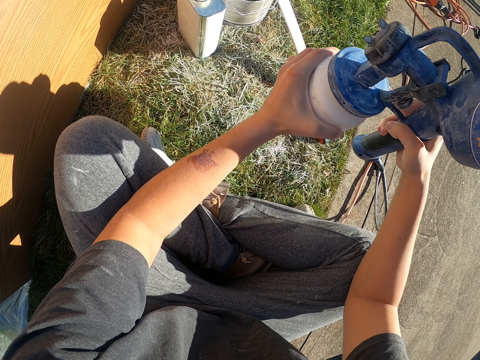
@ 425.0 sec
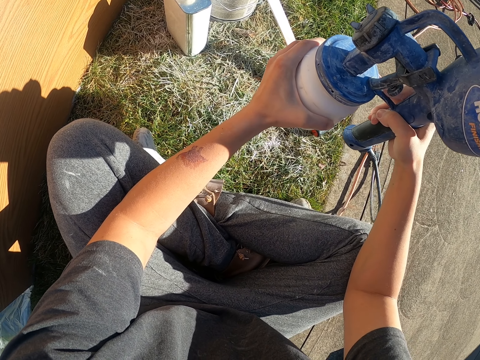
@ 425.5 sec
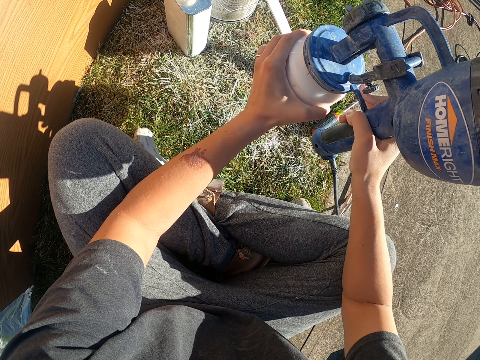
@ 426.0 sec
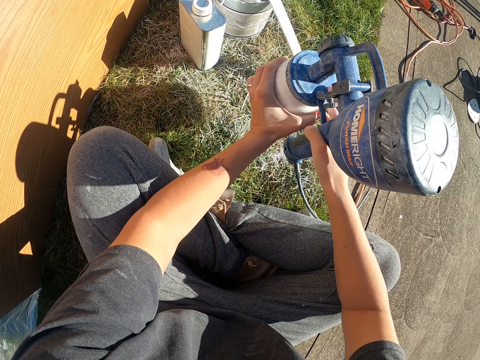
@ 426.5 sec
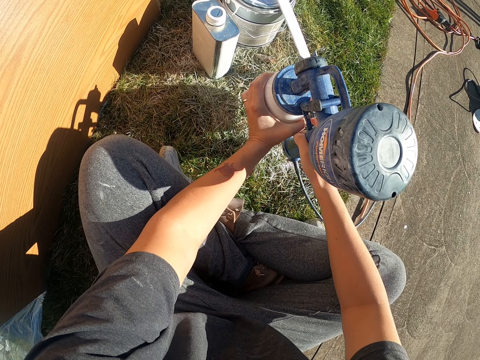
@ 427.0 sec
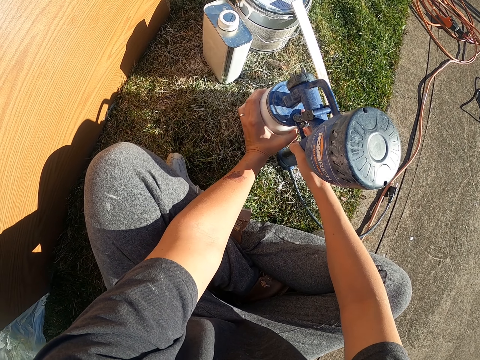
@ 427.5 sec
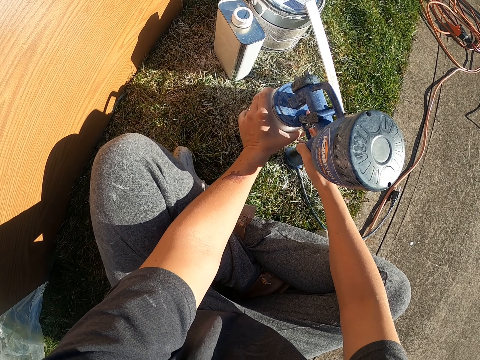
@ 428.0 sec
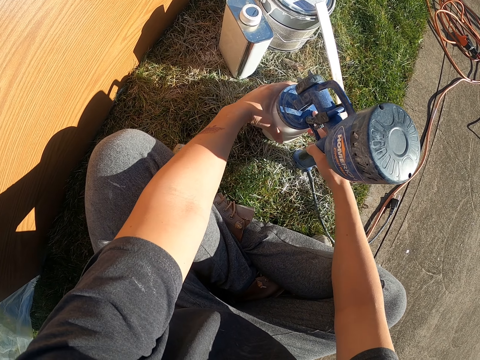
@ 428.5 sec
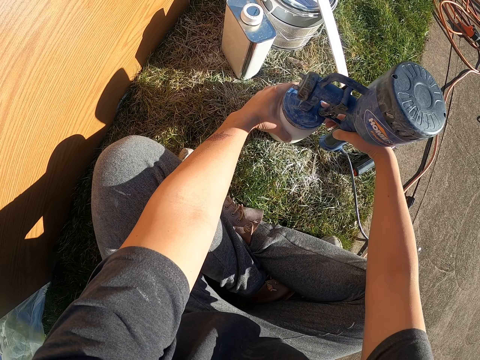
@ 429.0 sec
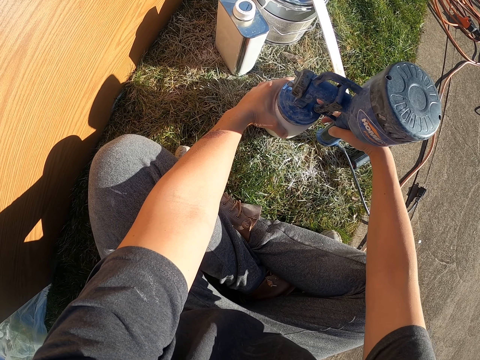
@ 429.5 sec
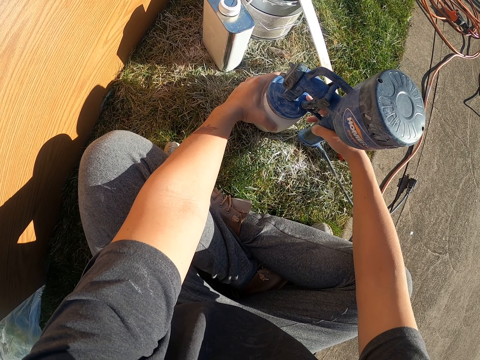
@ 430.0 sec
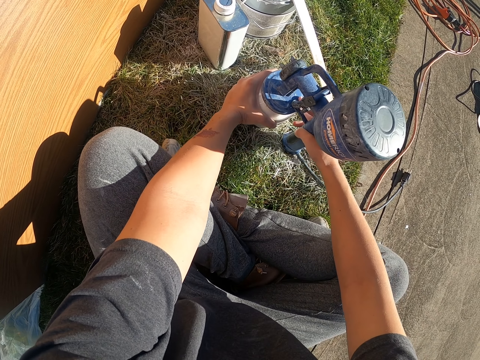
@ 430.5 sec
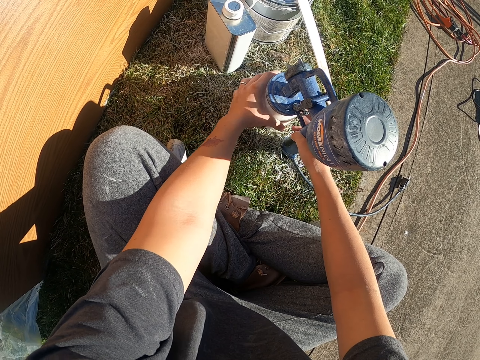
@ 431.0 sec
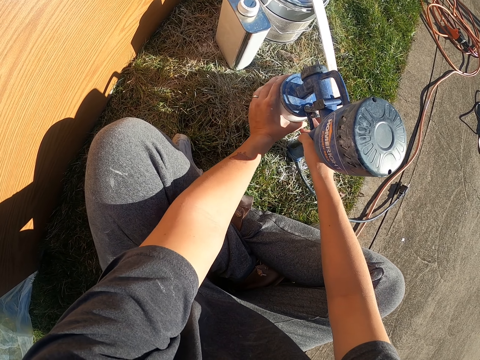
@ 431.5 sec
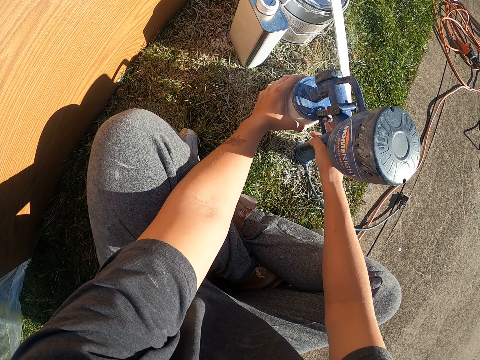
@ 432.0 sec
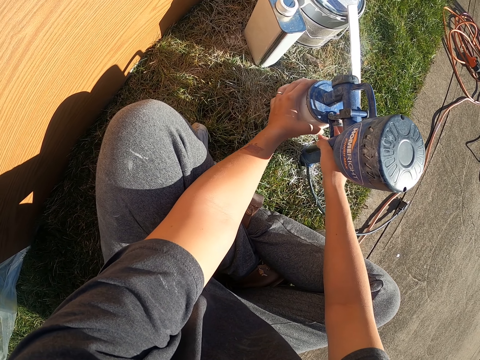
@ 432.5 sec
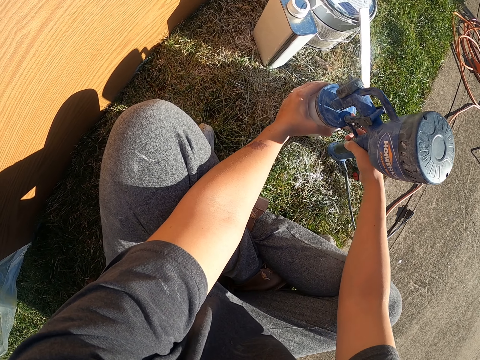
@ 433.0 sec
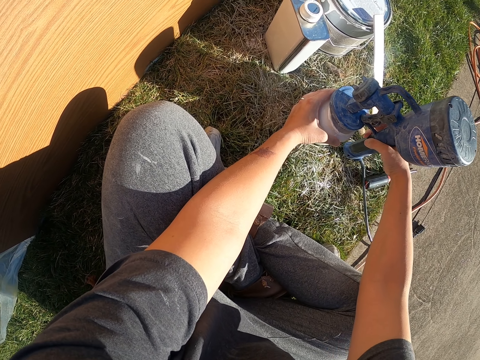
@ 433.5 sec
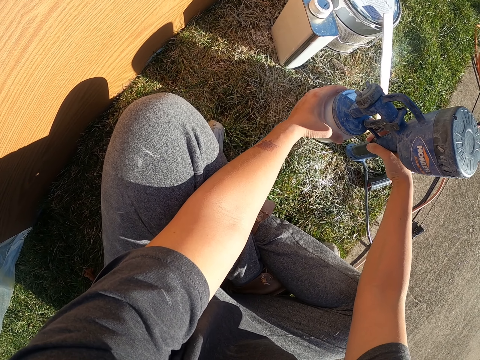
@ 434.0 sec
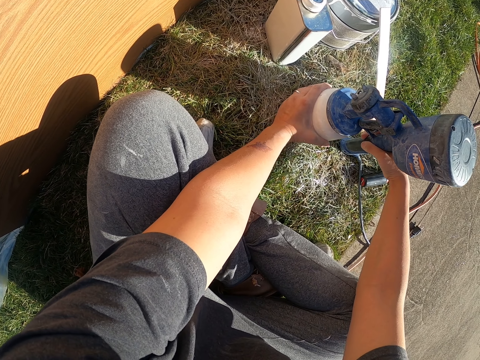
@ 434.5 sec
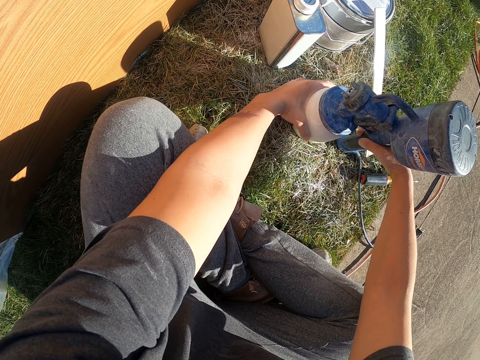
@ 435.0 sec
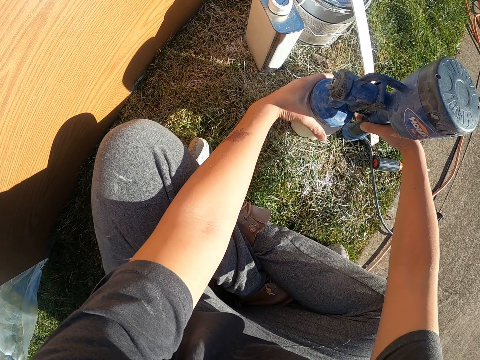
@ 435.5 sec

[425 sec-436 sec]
The camera wearer places the paint tin on the ground. They put the spraying gun down. They close the paint sprayer in the paint tin.

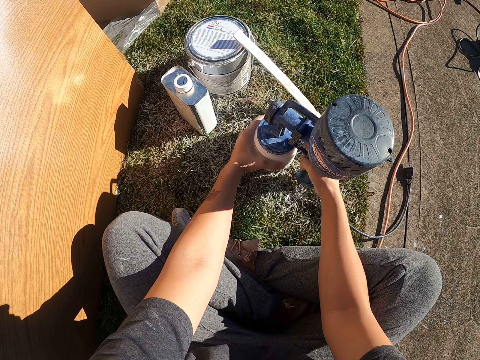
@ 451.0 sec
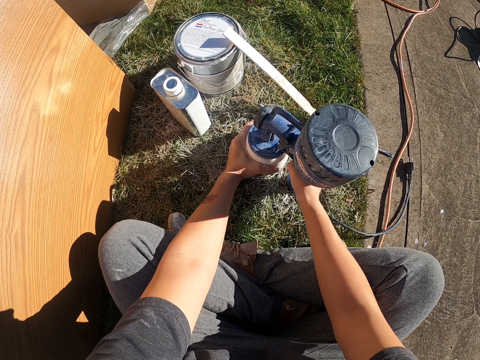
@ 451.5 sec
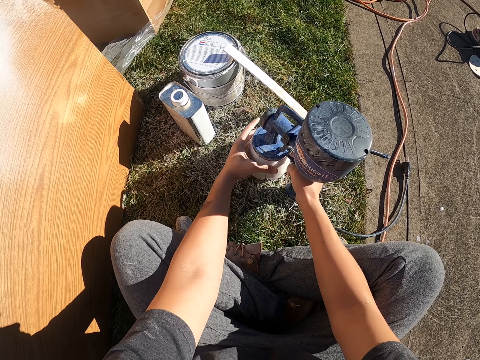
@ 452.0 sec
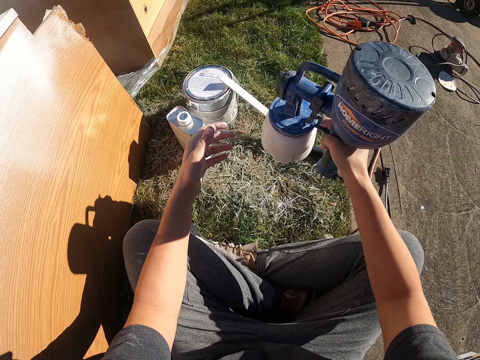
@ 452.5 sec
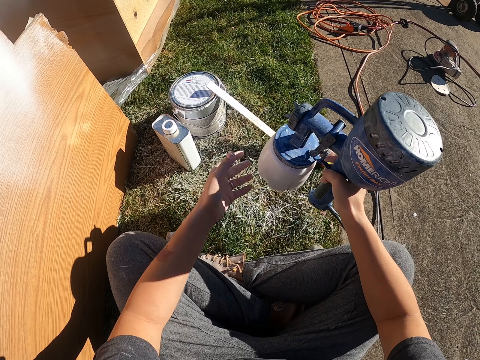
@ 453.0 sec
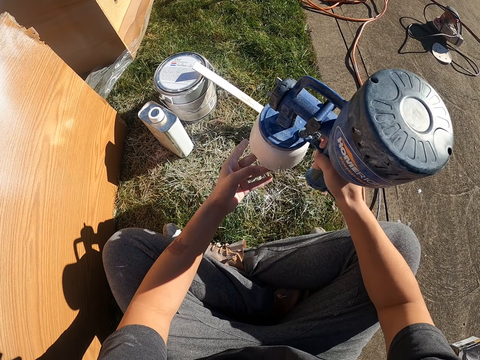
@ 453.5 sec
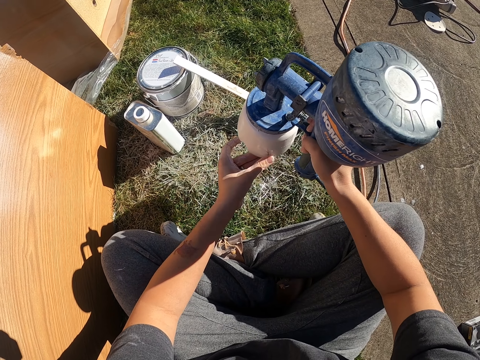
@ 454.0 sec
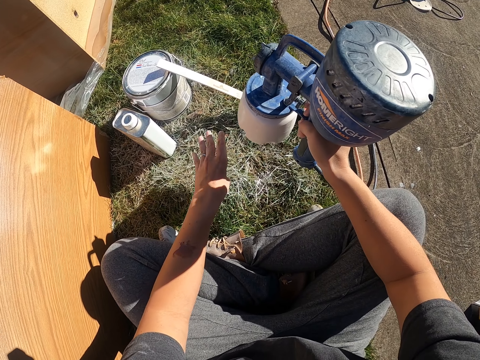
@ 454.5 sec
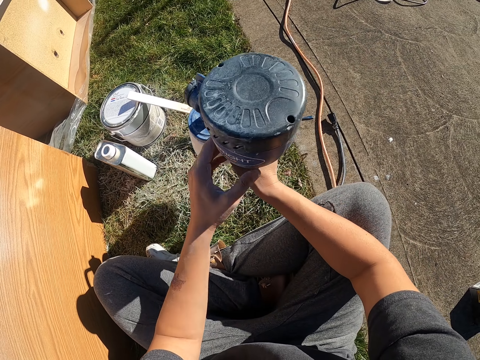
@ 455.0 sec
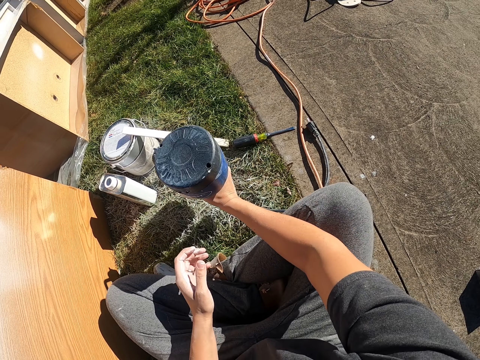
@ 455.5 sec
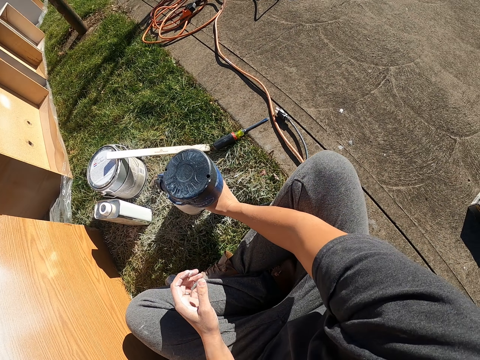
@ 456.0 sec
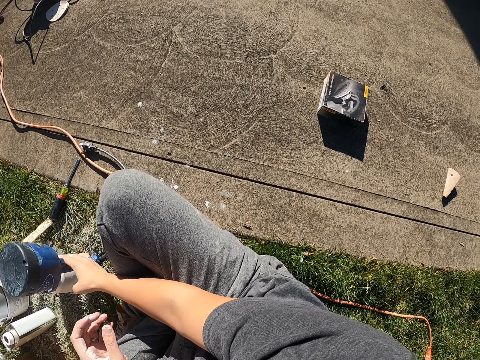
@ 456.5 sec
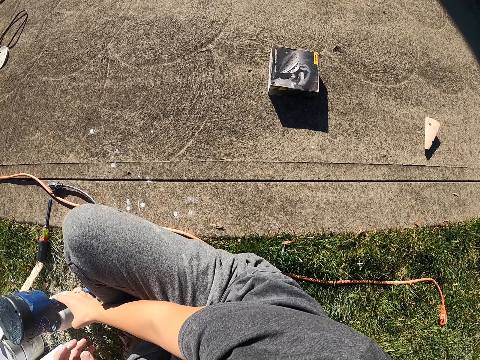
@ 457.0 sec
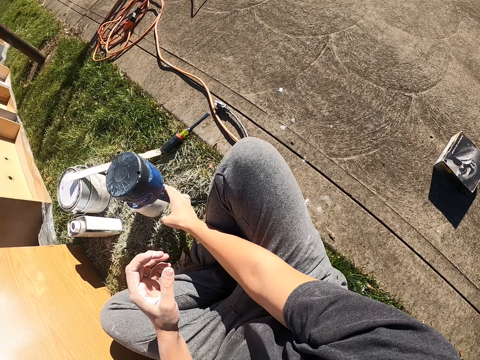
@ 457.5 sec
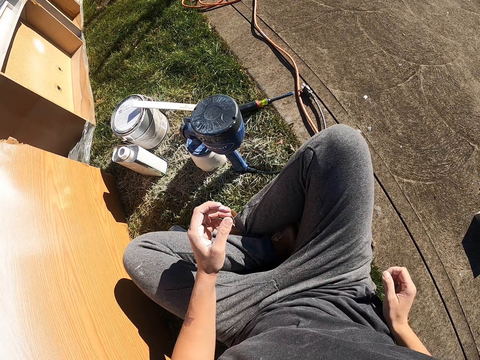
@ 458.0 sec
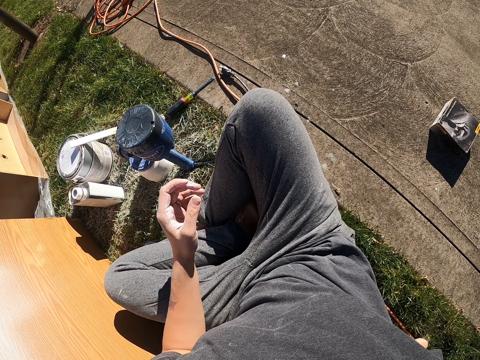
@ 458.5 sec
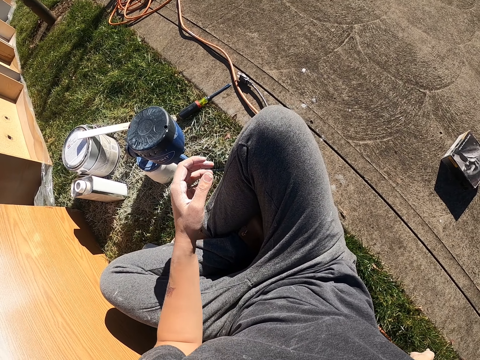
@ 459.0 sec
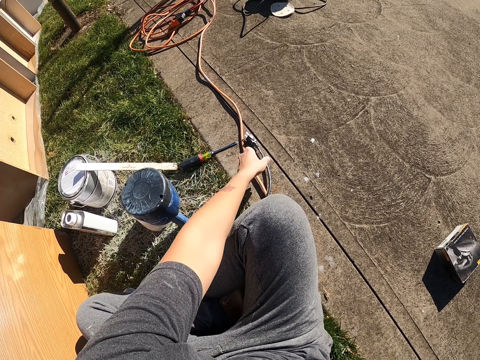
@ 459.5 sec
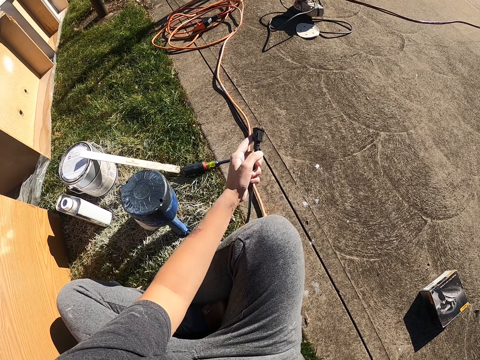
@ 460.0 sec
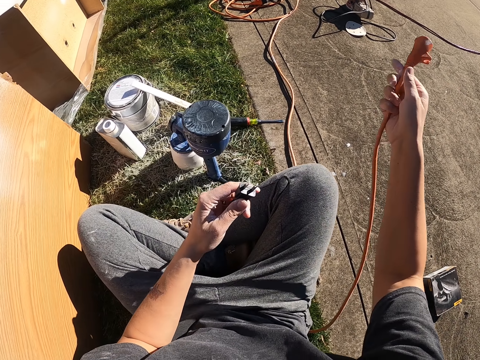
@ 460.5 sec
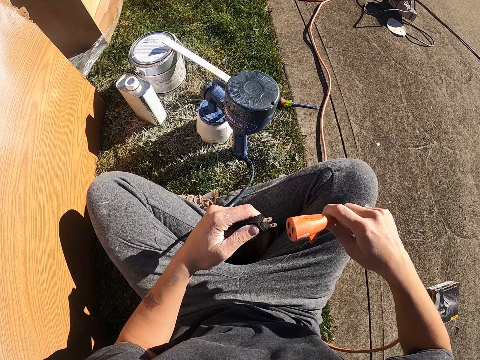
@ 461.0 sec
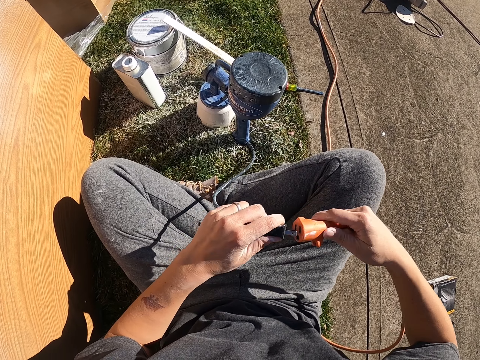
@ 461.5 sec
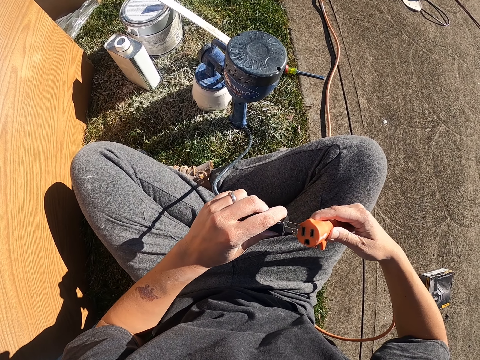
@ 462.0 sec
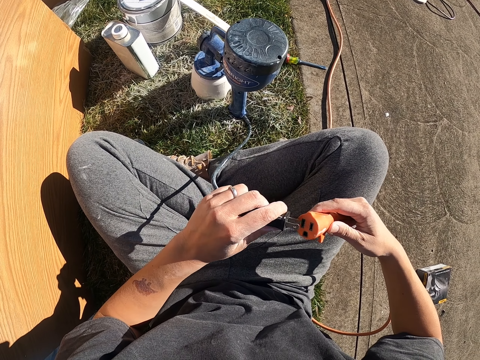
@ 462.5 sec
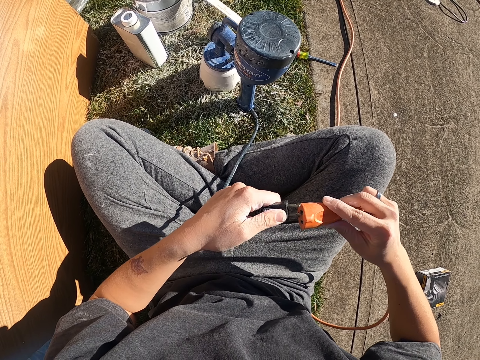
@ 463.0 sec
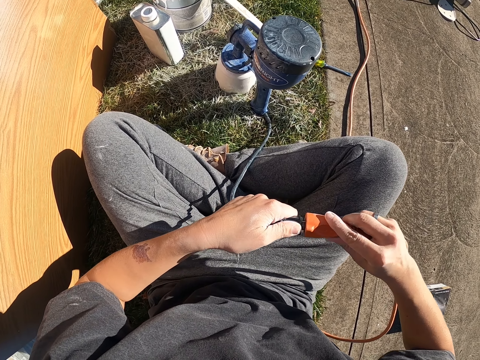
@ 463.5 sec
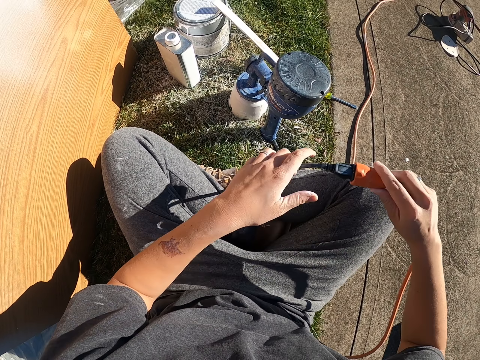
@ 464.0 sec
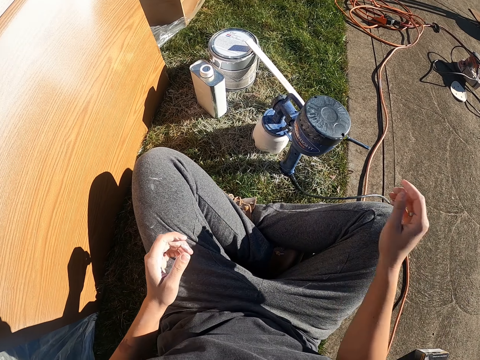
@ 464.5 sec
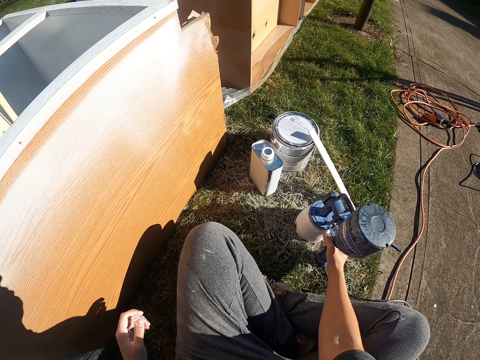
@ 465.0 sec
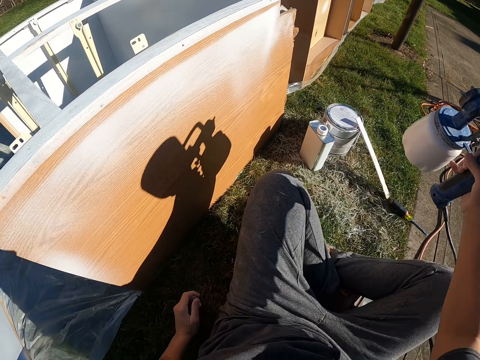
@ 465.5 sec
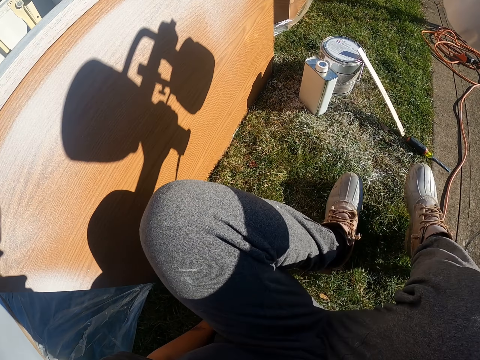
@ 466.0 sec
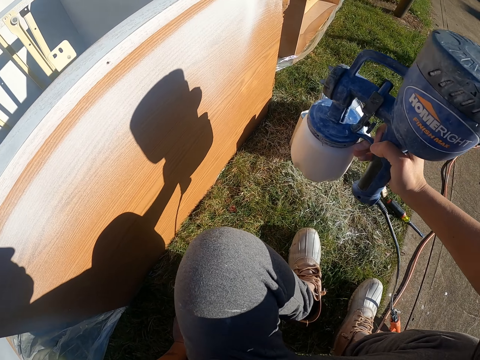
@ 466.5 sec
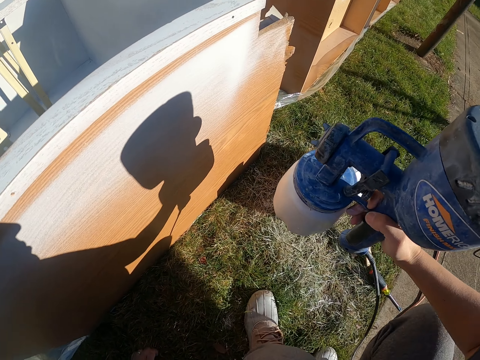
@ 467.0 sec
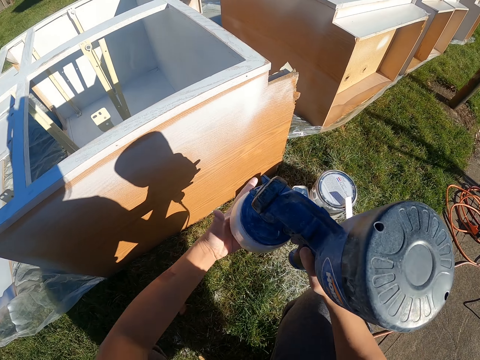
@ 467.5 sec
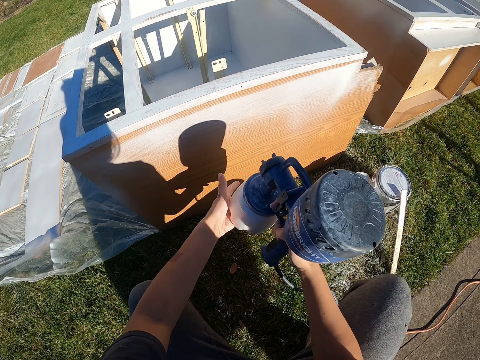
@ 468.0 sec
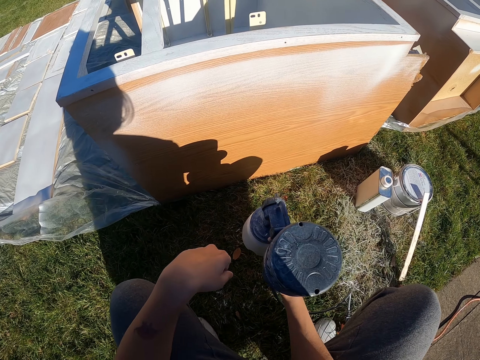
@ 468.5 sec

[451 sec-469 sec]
The camera wearer lifts the paint sprayer. They place the paint sprayer on the ground. They look around the floor. They pick up wire cables. They interlock the spray gun wire with a power cable. They drop the wire on the floor. They pick up the paint sprayer and bend down.
